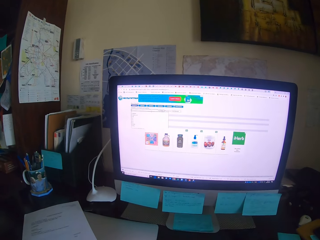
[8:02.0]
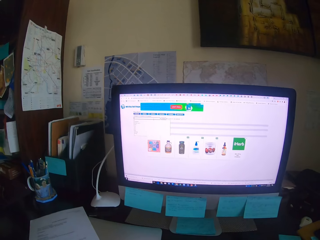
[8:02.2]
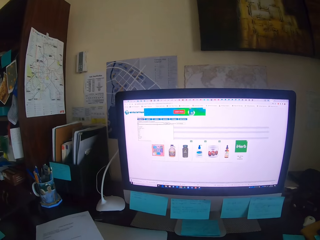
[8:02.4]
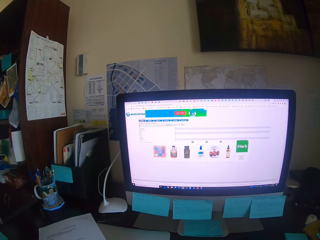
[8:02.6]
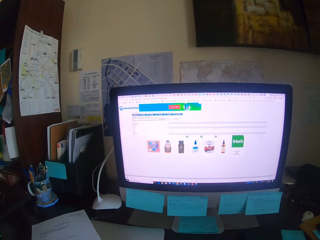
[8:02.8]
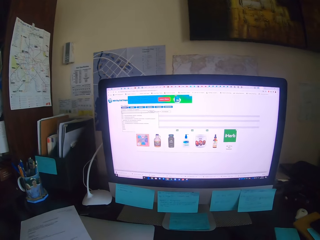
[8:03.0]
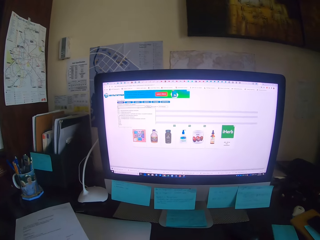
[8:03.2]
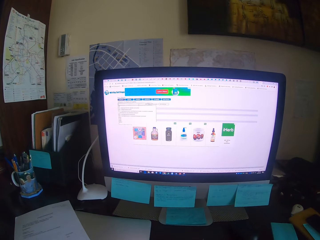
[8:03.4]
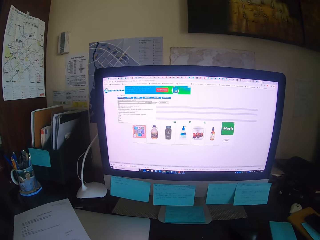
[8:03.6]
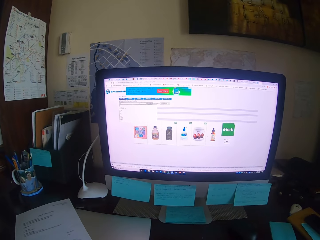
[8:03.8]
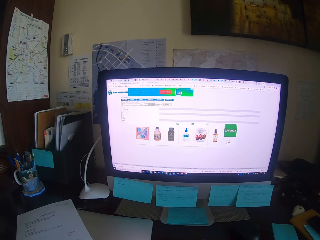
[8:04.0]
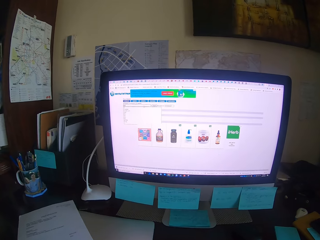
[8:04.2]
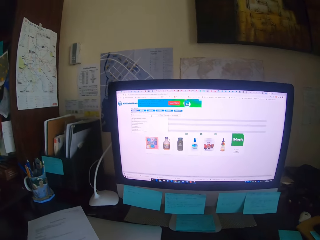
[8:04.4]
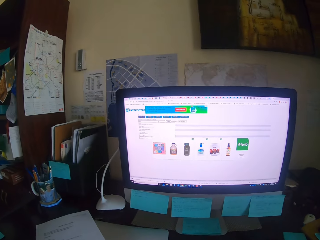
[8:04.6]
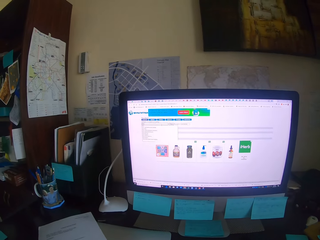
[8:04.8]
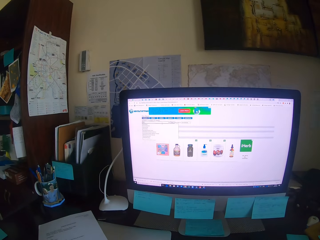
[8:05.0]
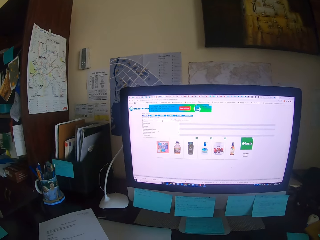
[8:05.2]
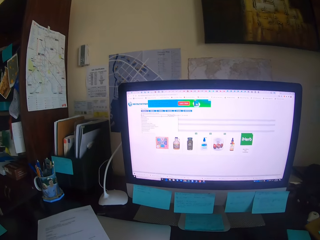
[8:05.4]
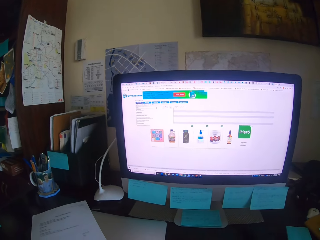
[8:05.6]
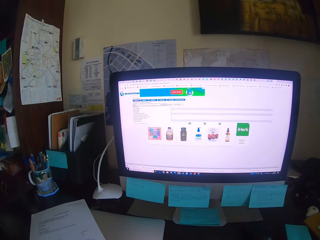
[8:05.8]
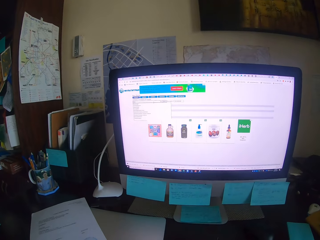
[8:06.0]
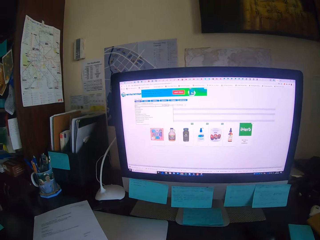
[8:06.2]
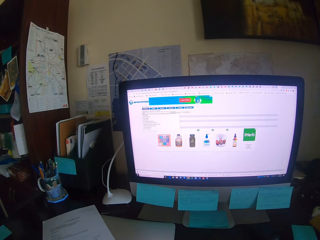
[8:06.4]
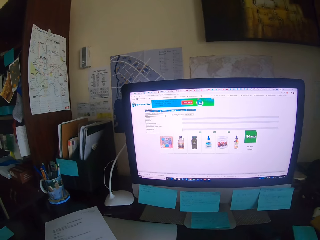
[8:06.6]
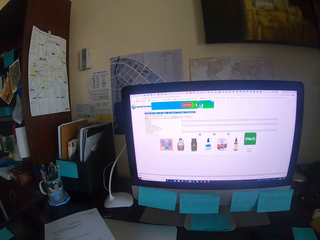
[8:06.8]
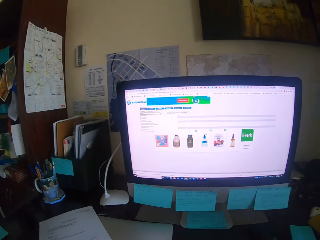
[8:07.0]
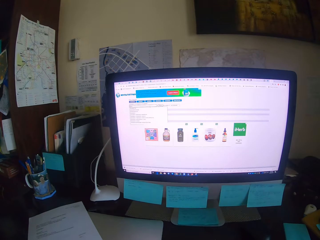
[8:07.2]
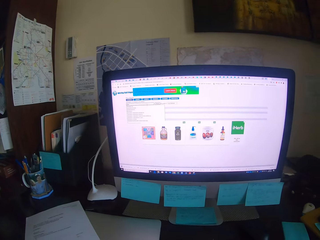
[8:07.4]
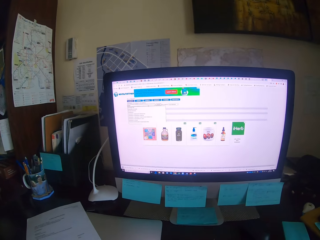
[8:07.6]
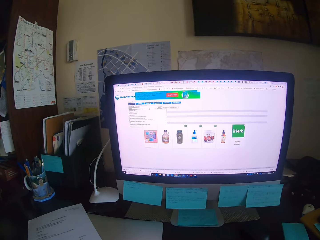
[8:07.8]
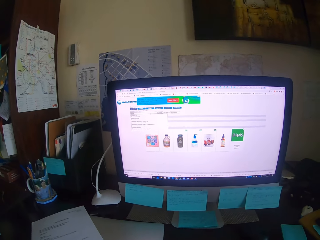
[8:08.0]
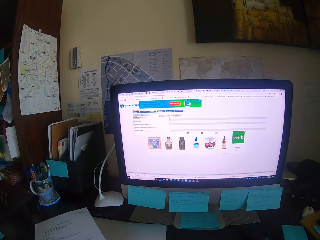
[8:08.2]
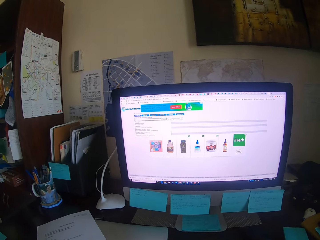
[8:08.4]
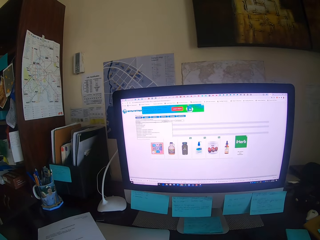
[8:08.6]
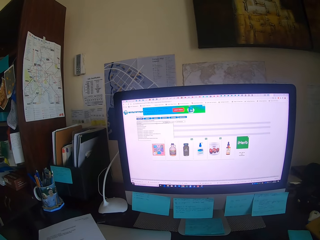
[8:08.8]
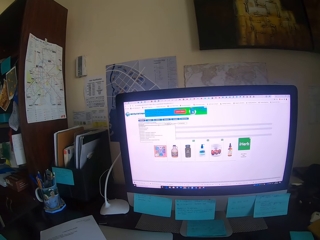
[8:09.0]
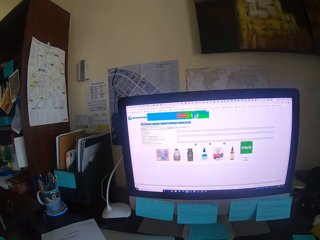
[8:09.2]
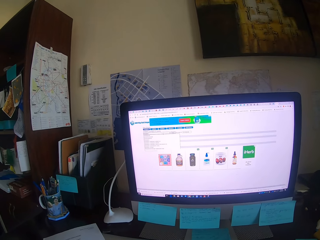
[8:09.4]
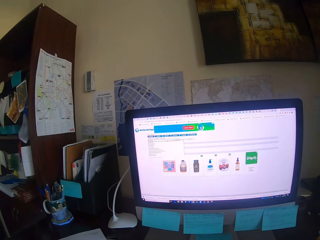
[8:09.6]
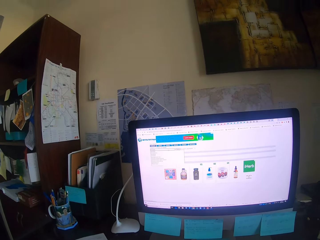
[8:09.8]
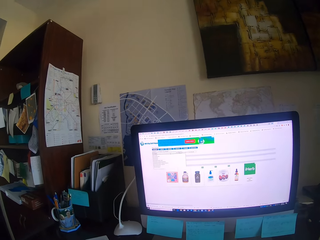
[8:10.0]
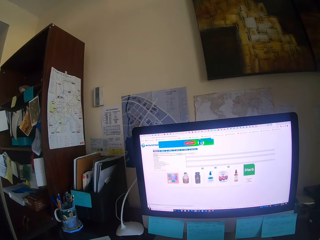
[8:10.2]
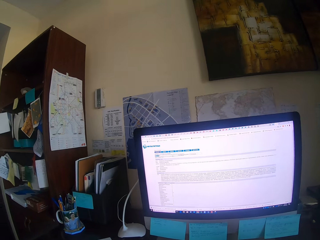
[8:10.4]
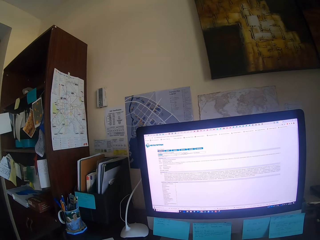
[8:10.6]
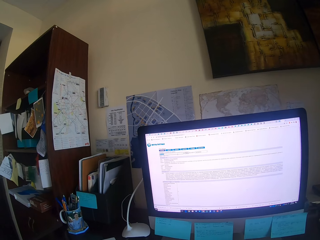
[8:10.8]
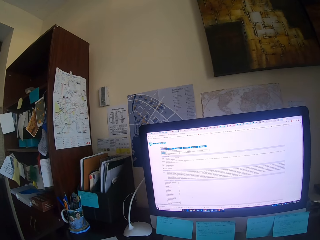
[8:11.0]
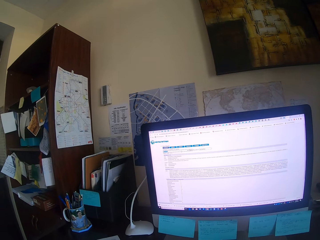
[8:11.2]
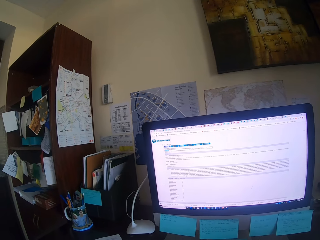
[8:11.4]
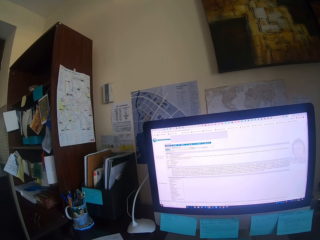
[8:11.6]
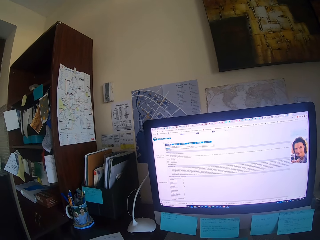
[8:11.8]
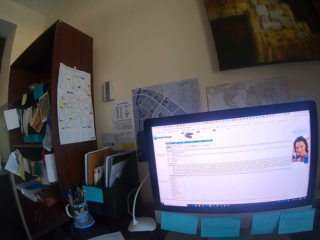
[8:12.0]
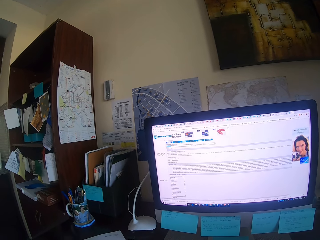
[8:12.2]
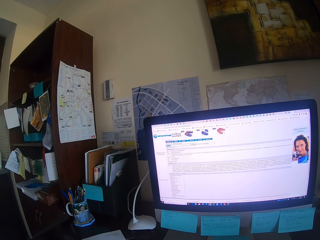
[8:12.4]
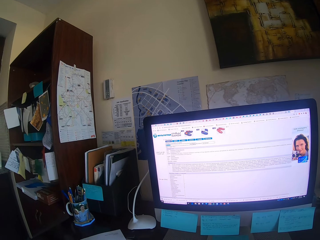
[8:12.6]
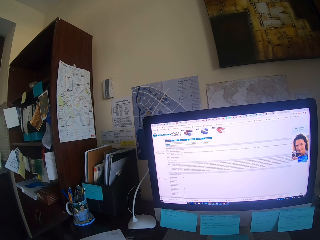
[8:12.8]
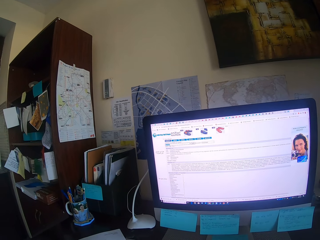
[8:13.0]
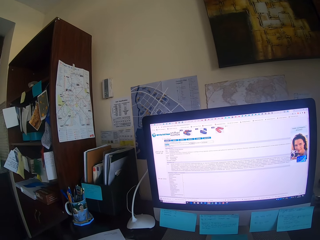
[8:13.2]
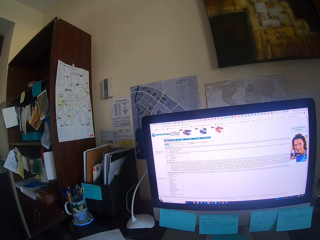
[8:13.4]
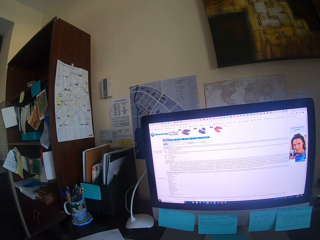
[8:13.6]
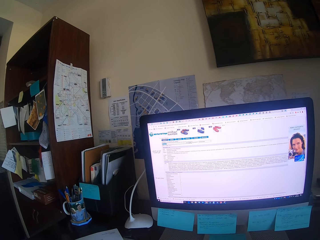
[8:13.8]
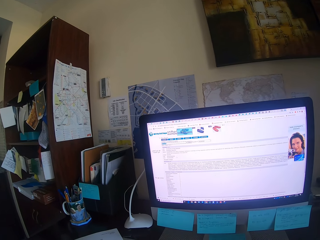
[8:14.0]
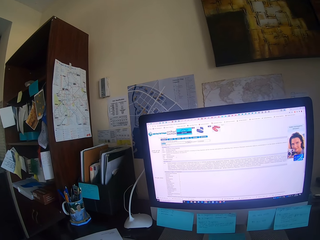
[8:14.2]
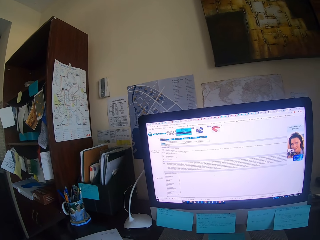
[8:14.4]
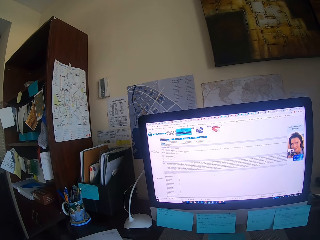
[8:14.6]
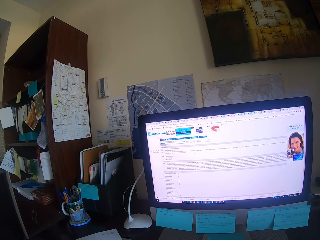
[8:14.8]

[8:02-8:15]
The camera wearer focuses on the computer. They type on the keyboard. They operate the desktop.

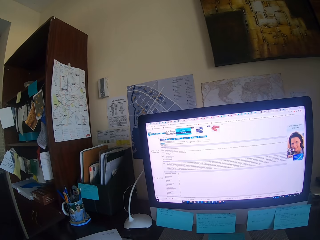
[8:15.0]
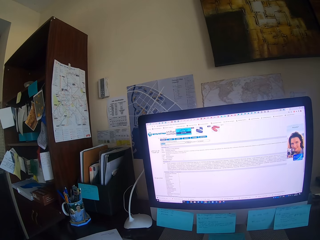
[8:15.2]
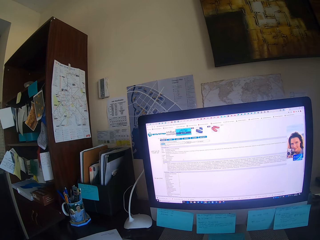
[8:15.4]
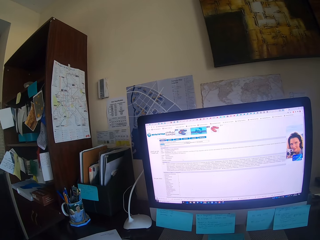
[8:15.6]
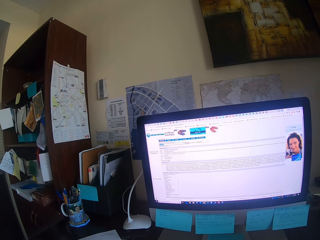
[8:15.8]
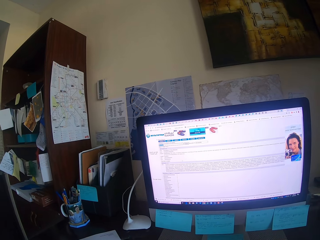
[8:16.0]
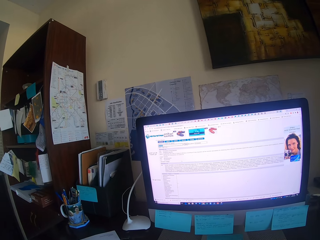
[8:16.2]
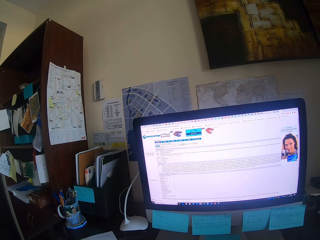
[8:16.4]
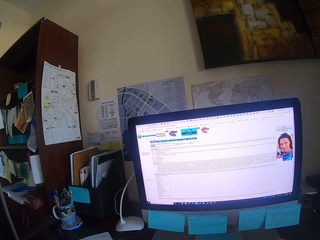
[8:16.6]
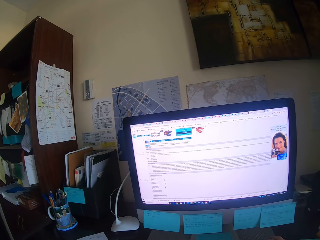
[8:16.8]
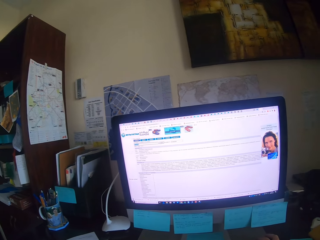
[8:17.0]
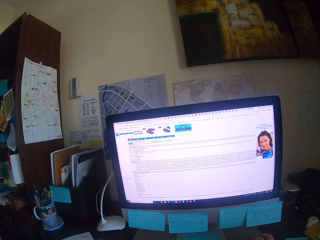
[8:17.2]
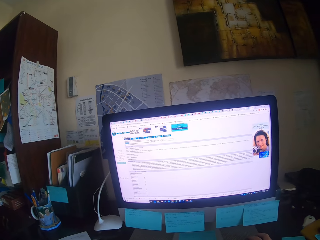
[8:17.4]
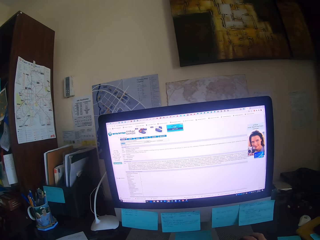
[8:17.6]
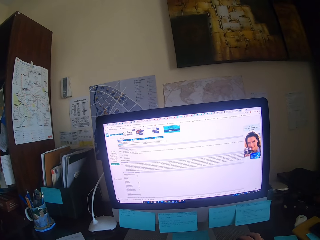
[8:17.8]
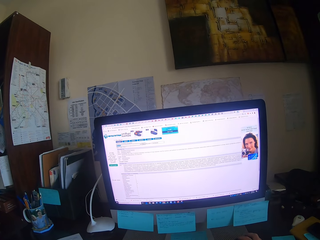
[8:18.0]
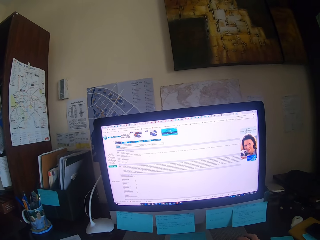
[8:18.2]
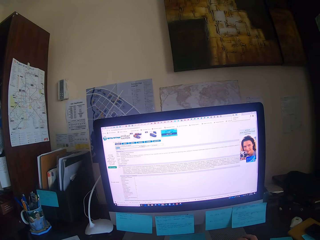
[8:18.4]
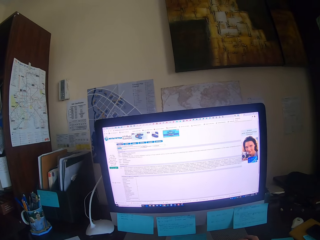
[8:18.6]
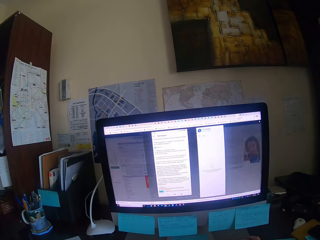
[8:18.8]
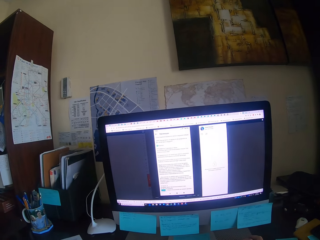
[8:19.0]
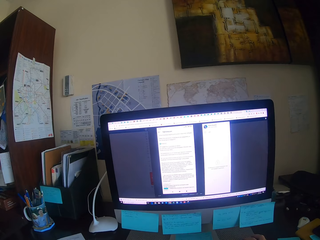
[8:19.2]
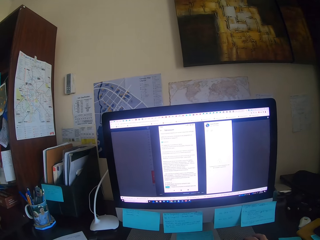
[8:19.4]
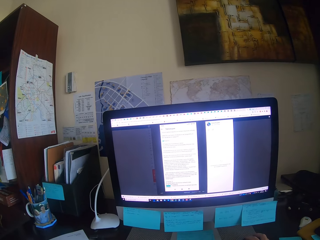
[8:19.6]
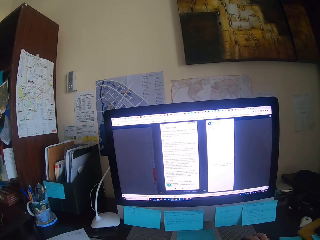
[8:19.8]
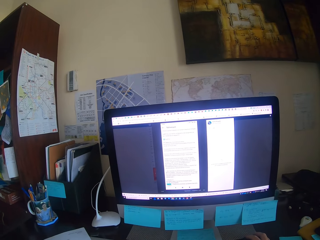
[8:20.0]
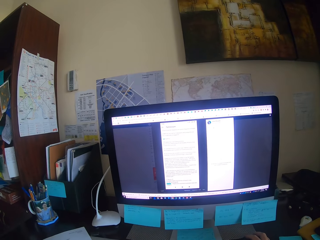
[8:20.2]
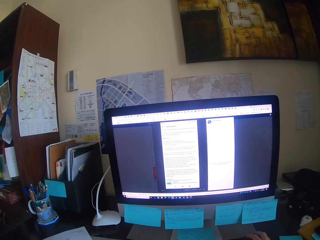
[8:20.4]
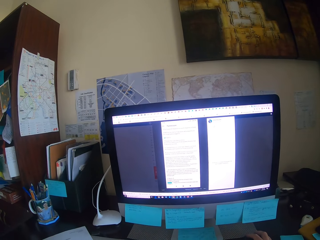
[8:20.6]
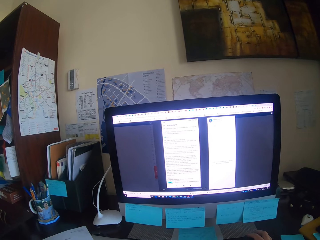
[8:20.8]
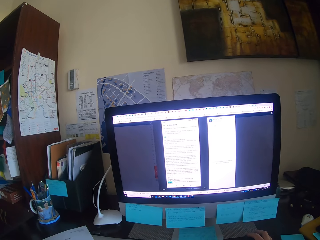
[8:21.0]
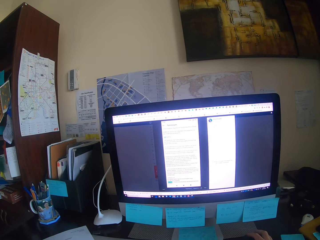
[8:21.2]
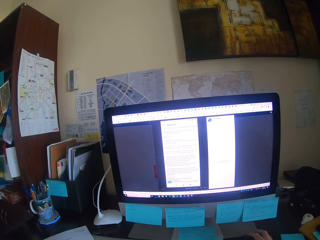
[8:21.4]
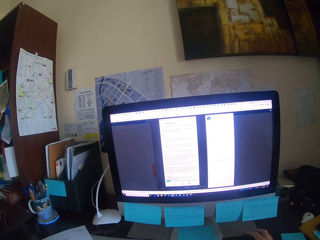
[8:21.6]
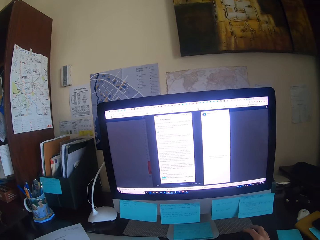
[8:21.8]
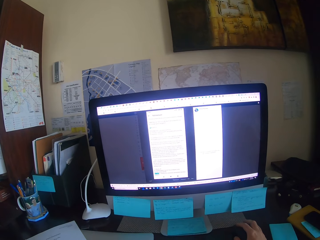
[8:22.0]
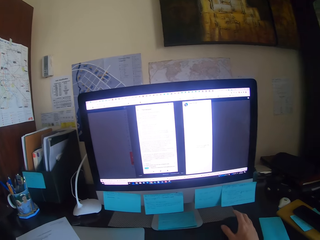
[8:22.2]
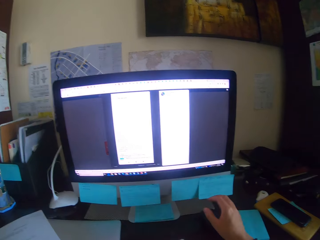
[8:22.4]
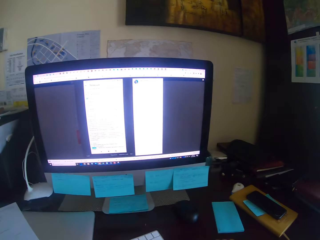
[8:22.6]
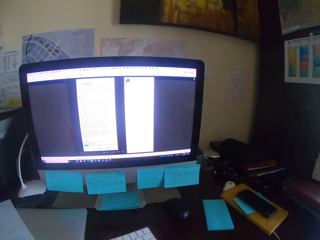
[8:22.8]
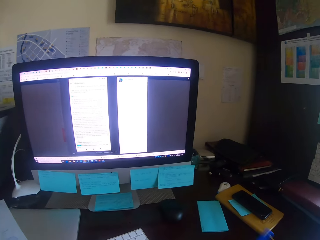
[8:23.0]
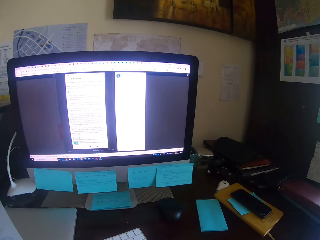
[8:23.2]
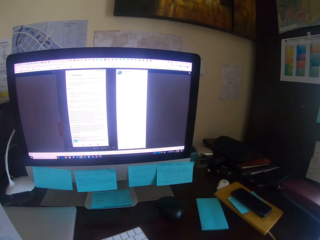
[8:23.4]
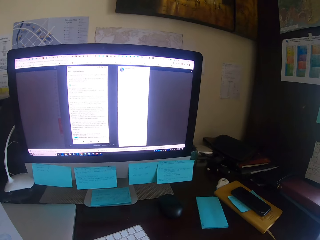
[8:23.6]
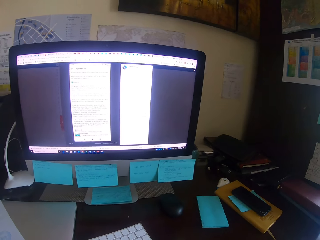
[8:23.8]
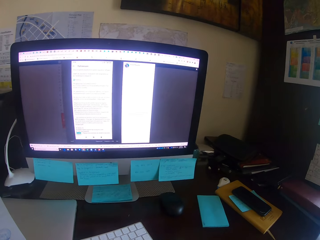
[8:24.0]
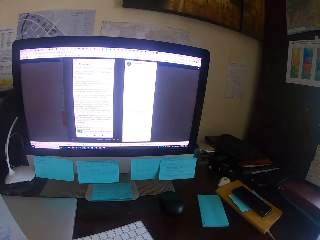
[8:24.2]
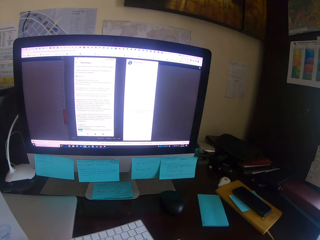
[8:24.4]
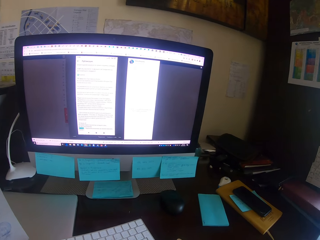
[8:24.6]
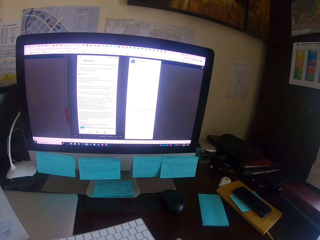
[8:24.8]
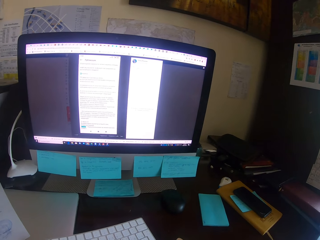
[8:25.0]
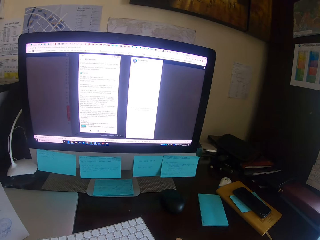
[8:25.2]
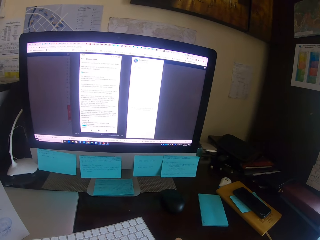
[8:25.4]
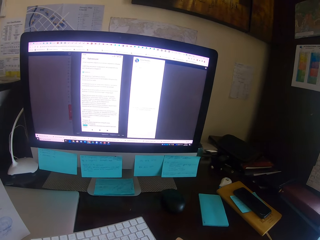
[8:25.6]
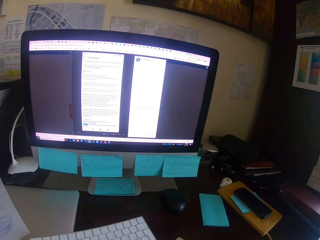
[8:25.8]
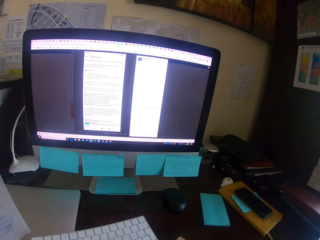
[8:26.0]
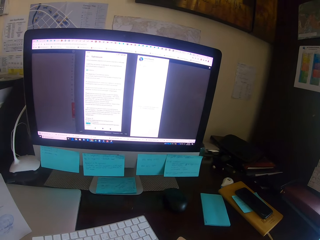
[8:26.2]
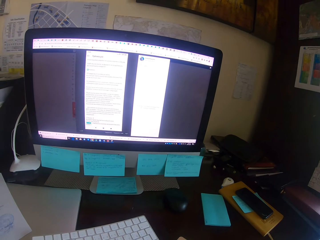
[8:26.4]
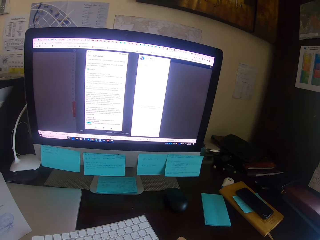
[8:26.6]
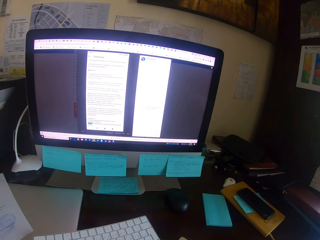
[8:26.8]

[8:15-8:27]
The camera wearer focuses on the computer. They type on the keyboard. They drag the mouse. They take a pen. They look at the desktop.
